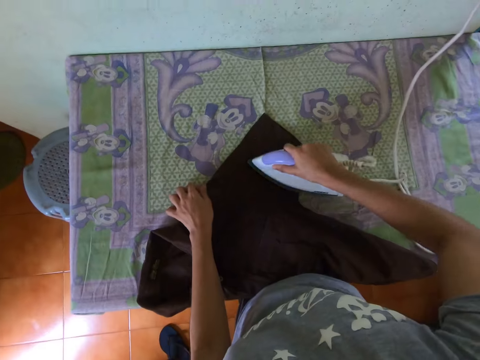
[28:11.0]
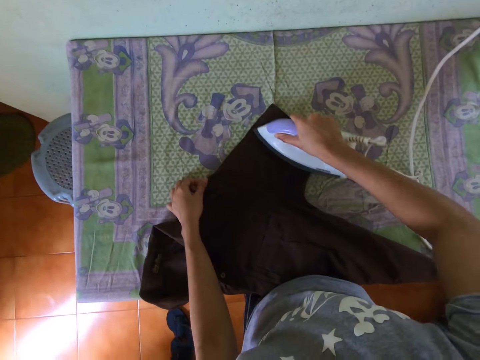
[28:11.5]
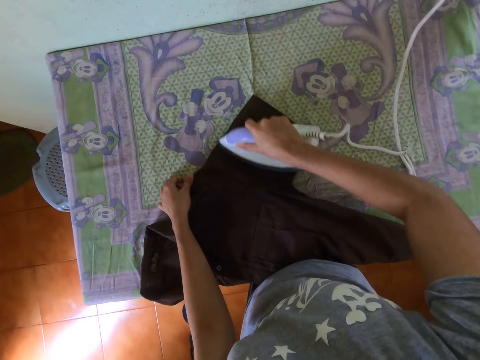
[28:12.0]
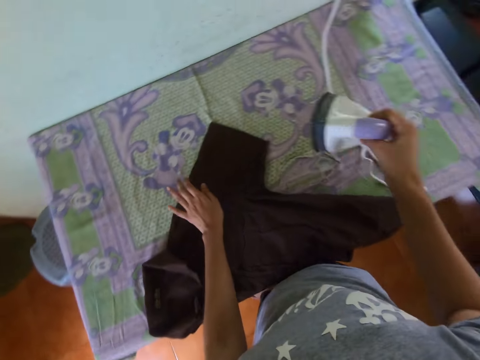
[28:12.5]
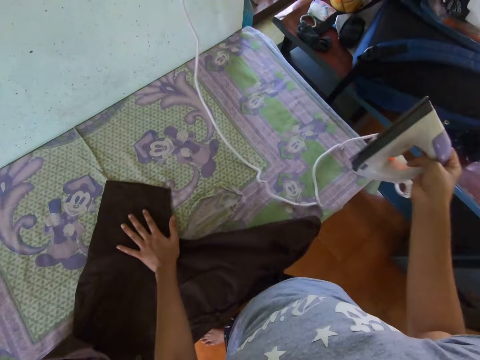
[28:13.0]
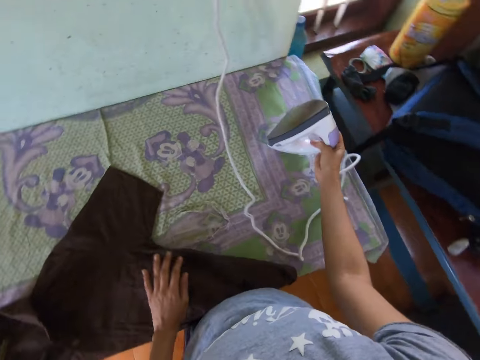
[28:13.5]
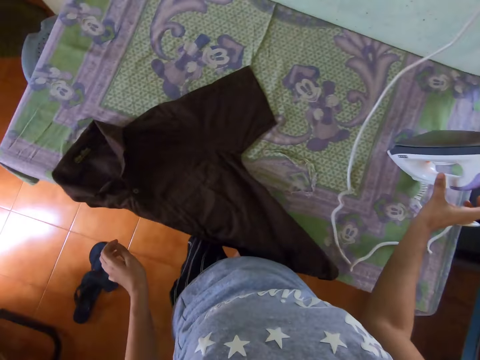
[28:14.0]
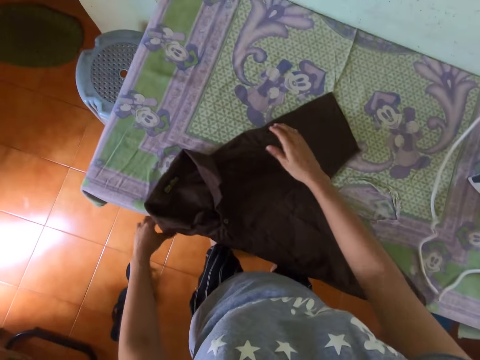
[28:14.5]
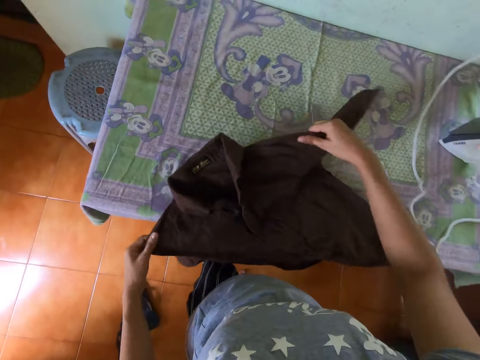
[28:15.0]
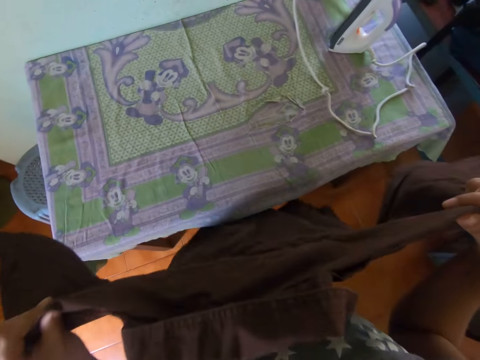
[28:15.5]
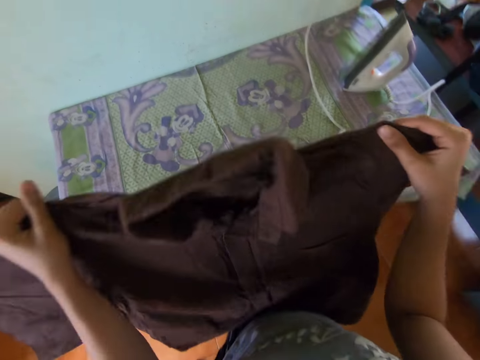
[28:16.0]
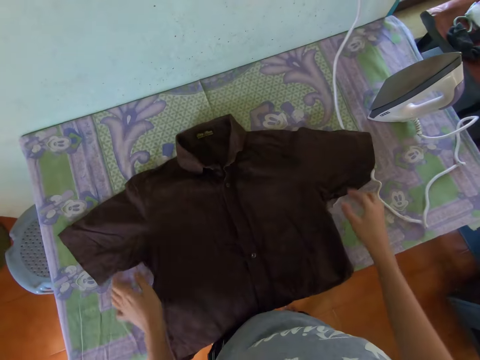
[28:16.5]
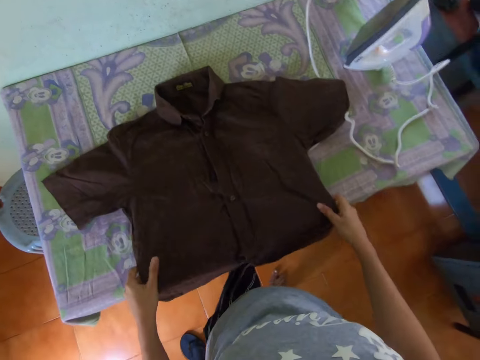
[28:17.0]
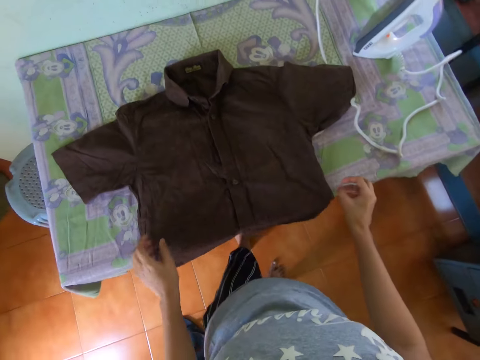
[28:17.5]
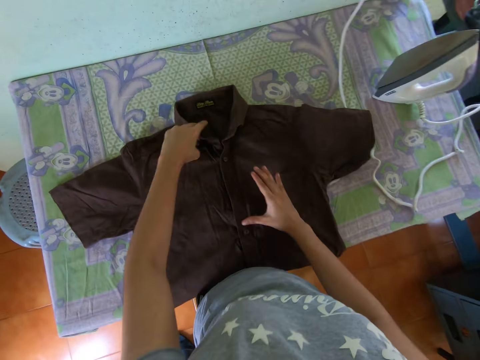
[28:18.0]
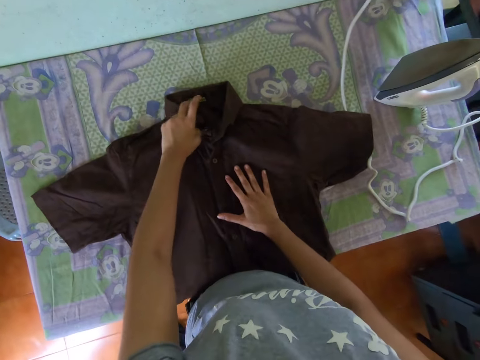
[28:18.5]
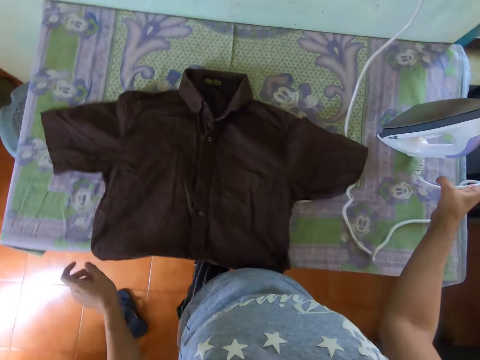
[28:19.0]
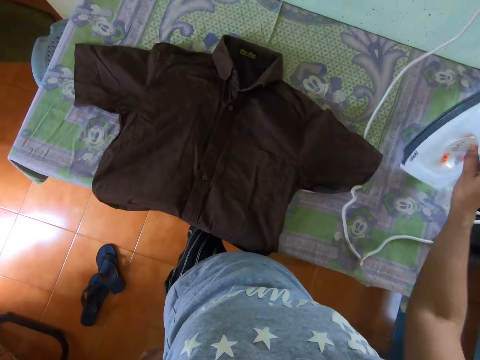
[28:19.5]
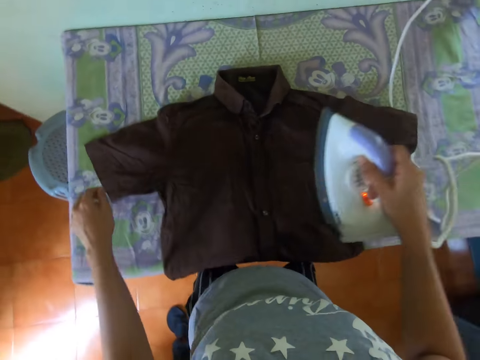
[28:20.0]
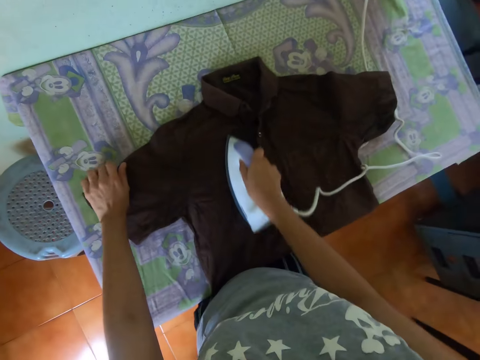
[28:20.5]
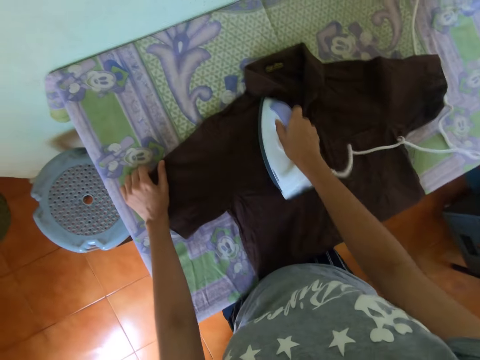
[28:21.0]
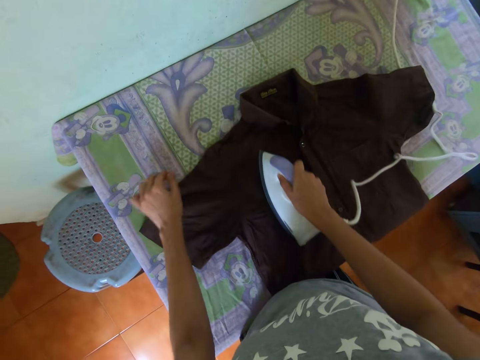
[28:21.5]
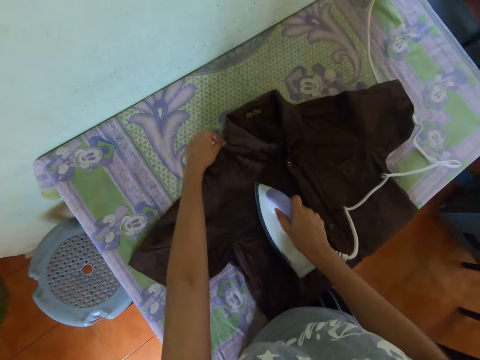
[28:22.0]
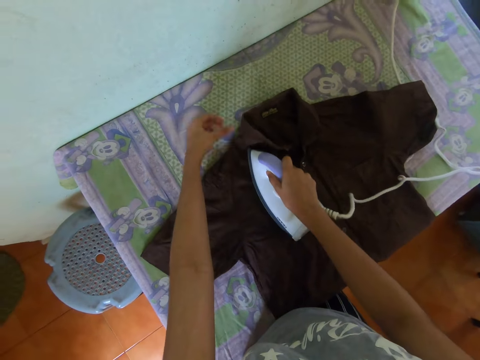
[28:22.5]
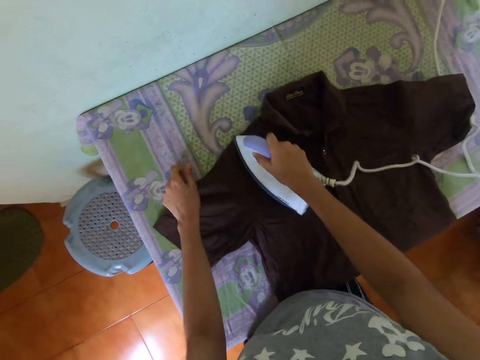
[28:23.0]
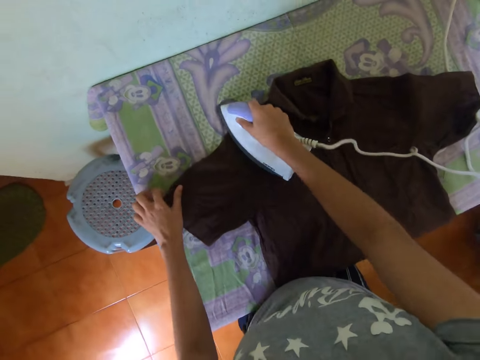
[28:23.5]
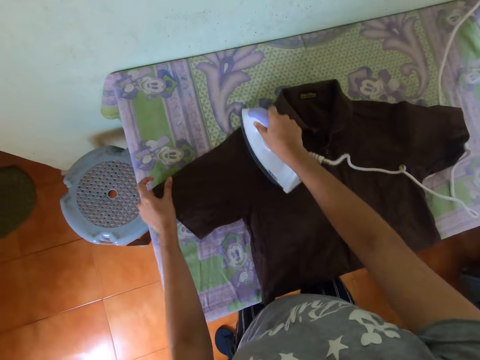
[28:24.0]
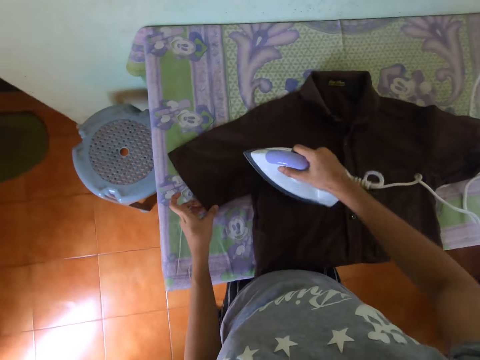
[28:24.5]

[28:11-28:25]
The camera wearer puts the iron box on the table. They lift the blouse with both hands. They drop the blouse on the table. They touch the blouse with both hands. They pick up the iron box with the right hand. They iron the blouse with the right hand.

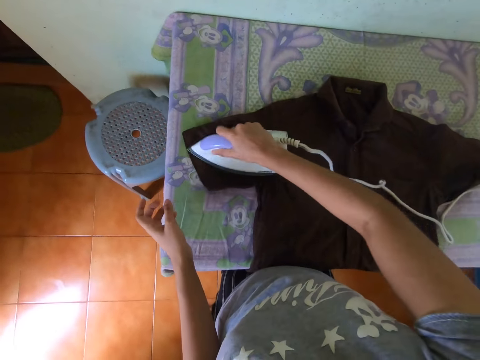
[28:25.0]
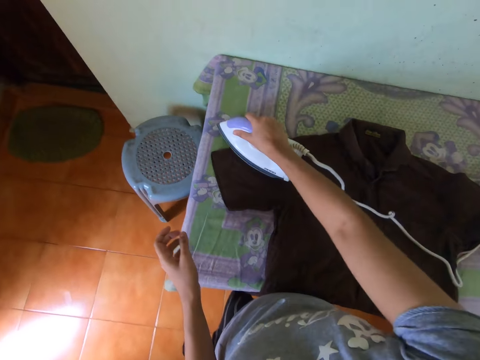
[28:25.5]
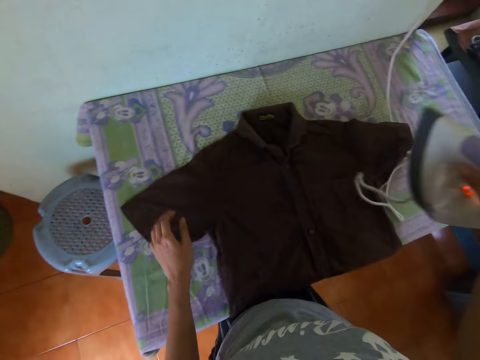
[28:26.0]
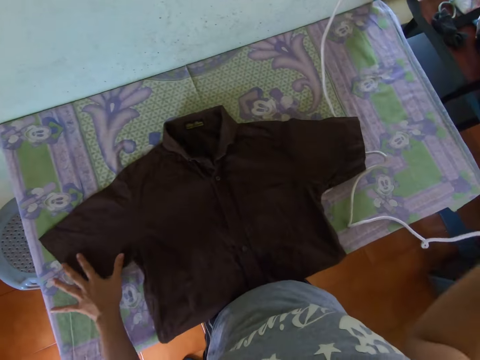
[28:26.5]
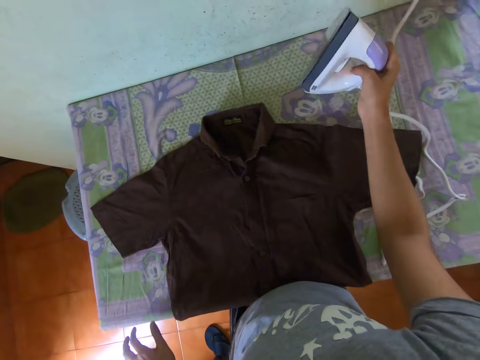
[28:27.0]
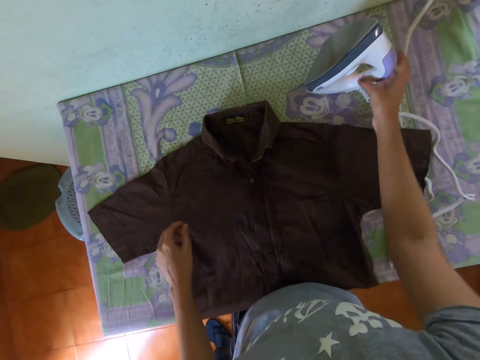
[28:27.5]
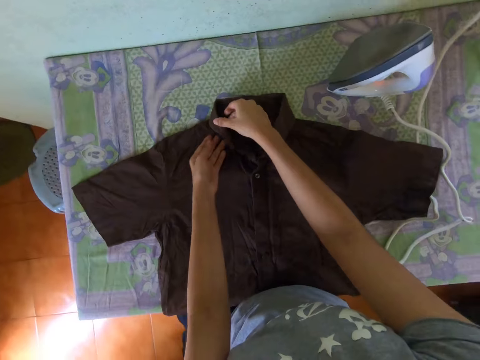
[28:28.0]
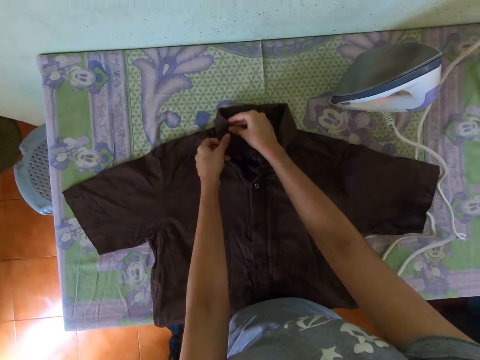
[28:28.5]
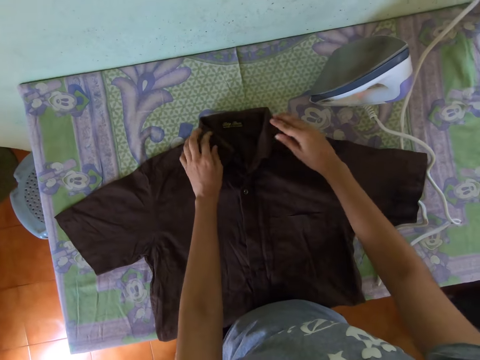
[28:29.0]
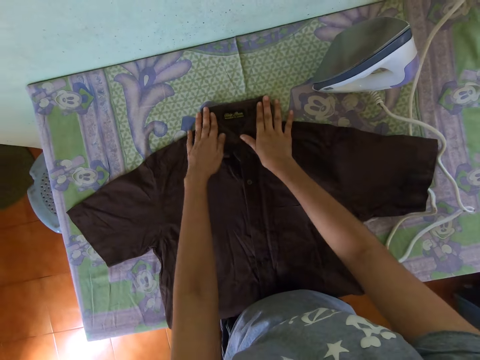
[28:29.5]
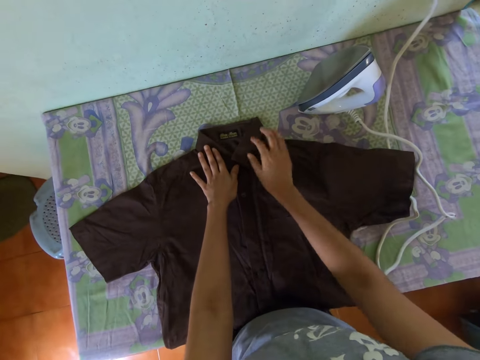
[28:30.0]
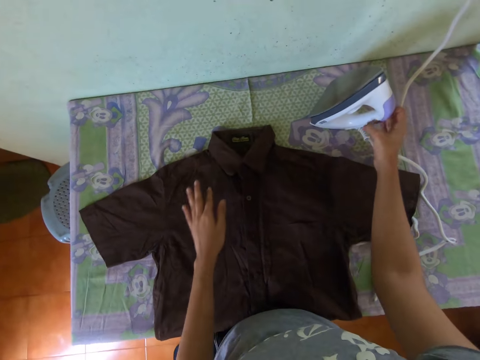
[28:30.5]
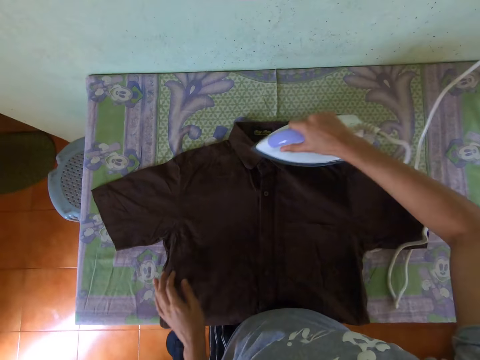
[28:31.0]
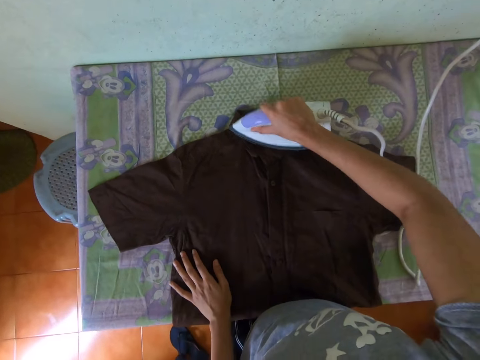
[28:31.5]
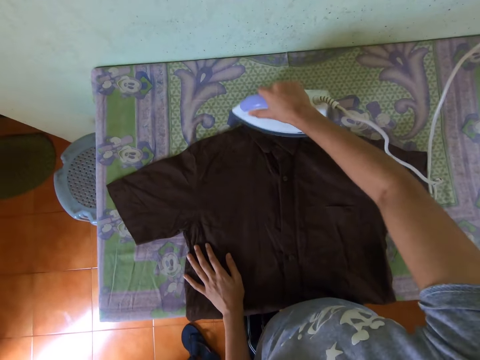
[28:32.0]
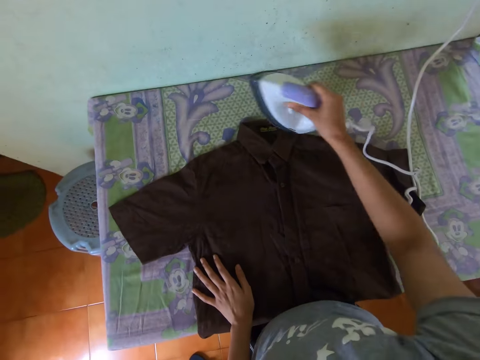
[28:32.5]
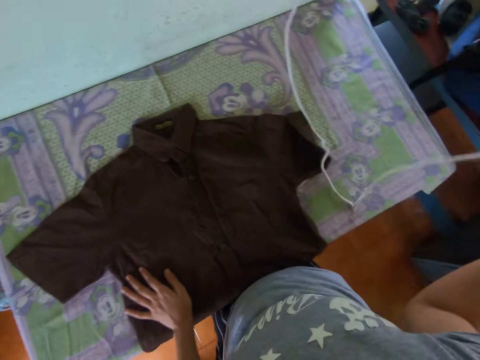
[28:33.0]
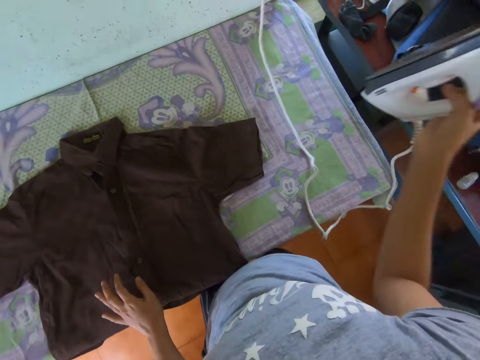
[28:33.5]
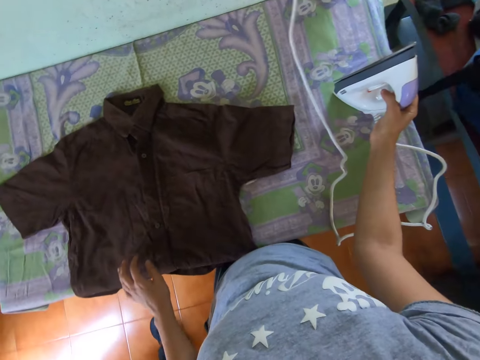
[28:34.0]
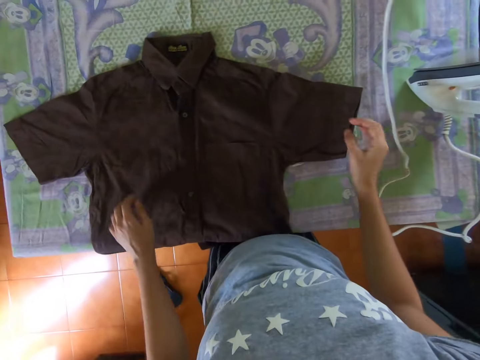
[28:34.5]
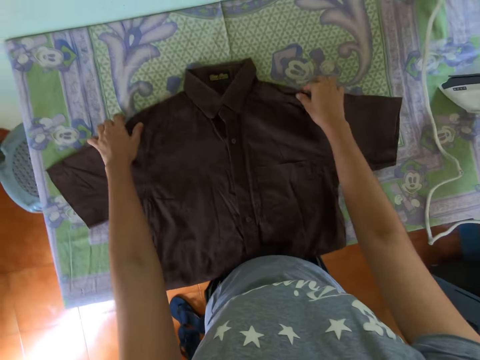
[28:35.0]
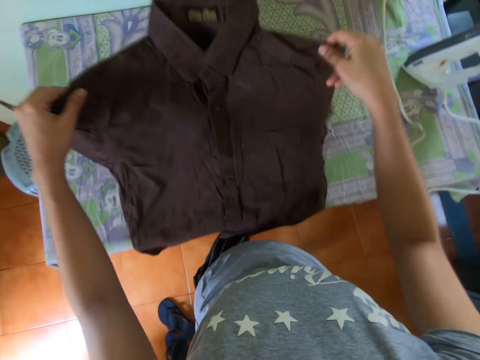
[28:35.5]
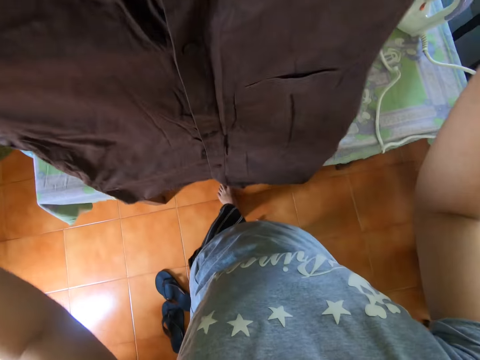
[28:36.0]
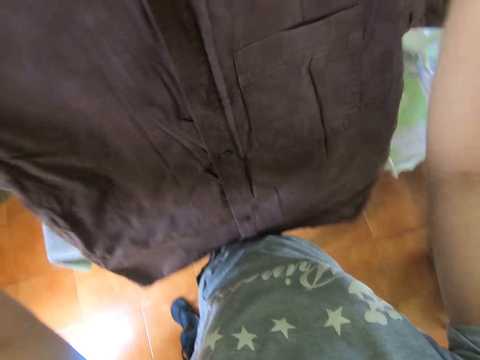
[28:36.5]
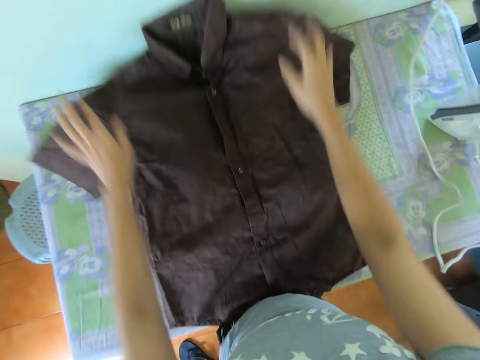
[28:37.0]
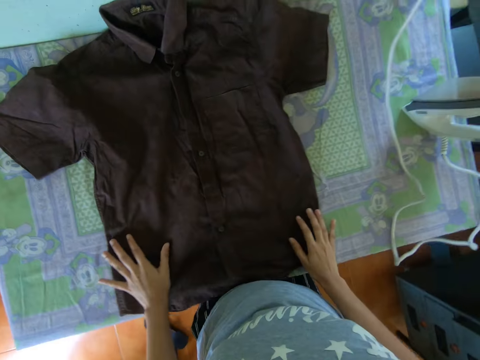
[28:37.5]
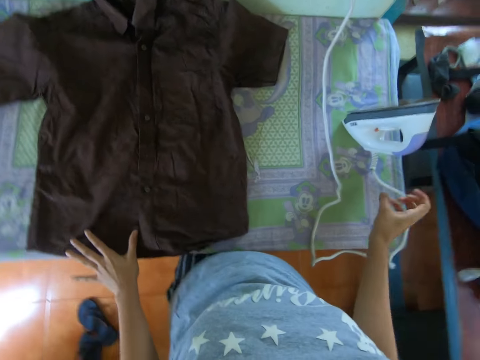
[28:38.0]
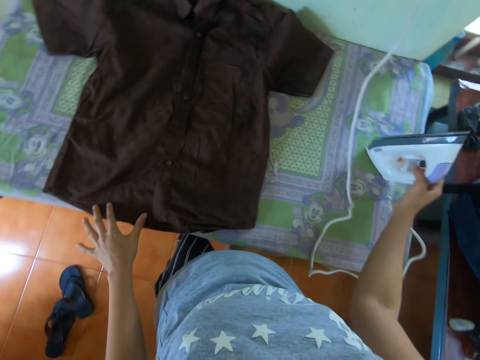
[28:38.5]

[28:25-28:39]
The camera wearer puts the iron box on the table. They touch the blouse with both hands. They pick up the iron box with the right hand. They iron the blouse with the right hand. They put the iron box on the table. They lift the blouse with both hands. They drop the blouse on the table.
